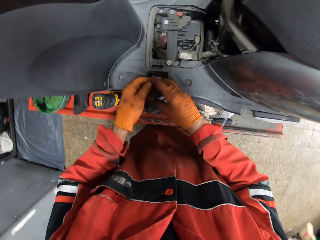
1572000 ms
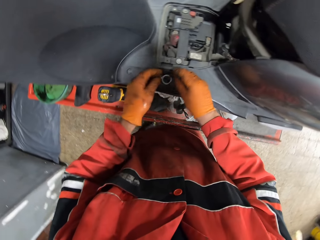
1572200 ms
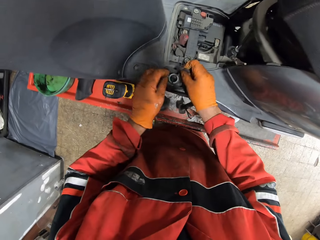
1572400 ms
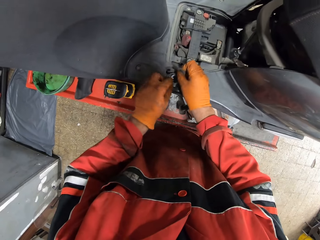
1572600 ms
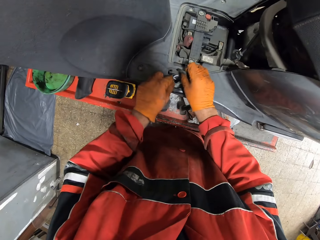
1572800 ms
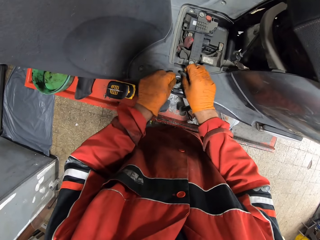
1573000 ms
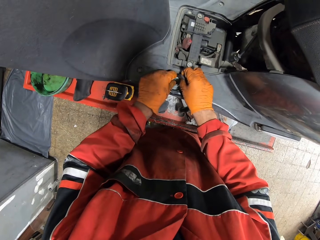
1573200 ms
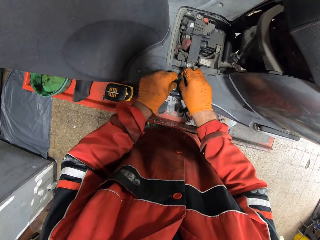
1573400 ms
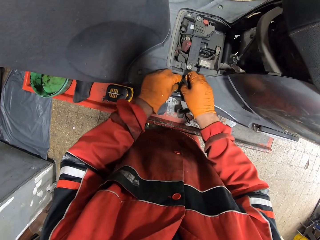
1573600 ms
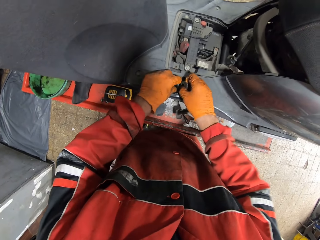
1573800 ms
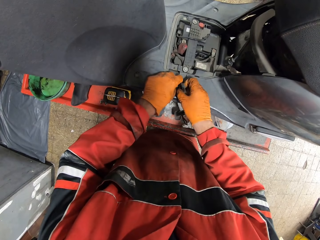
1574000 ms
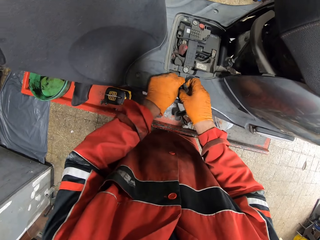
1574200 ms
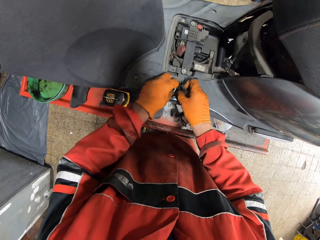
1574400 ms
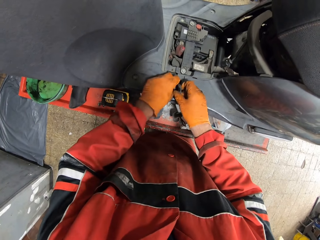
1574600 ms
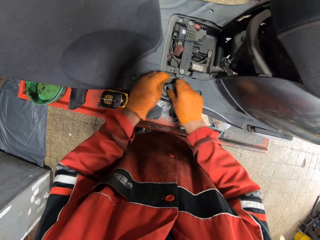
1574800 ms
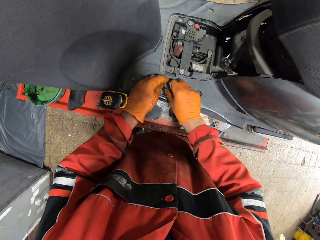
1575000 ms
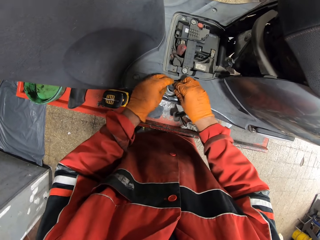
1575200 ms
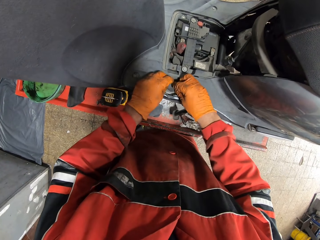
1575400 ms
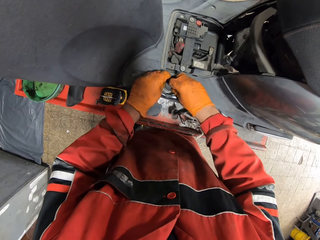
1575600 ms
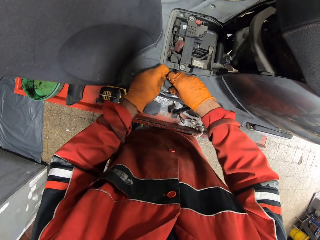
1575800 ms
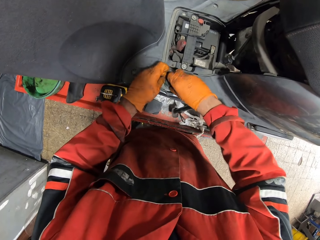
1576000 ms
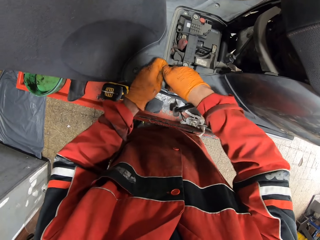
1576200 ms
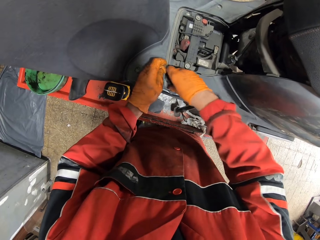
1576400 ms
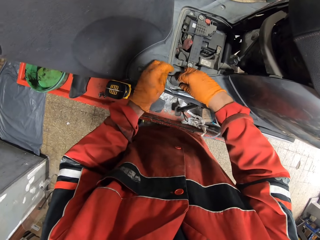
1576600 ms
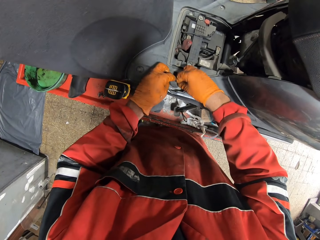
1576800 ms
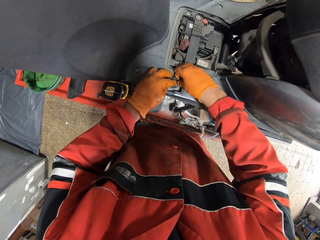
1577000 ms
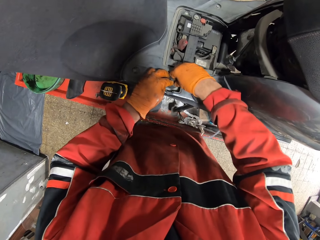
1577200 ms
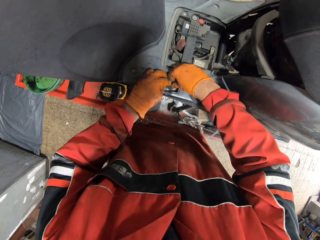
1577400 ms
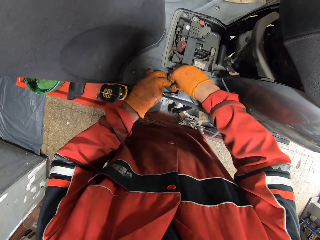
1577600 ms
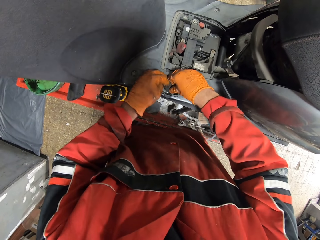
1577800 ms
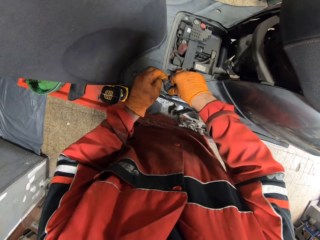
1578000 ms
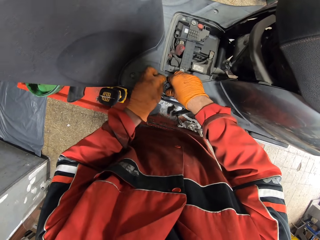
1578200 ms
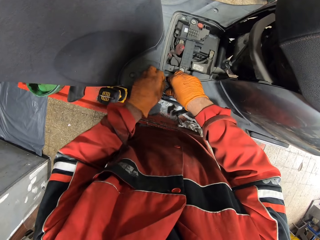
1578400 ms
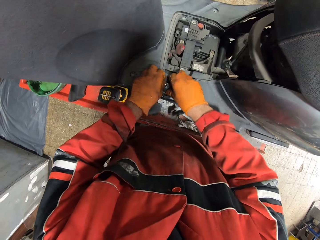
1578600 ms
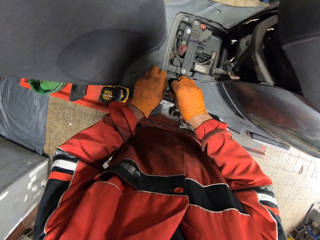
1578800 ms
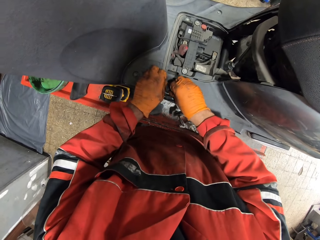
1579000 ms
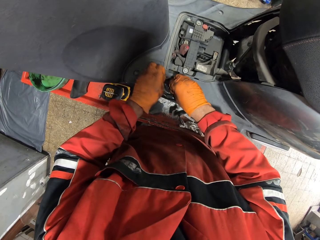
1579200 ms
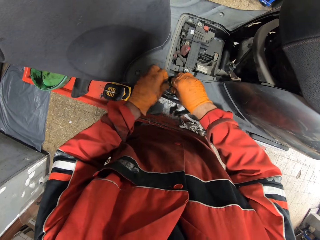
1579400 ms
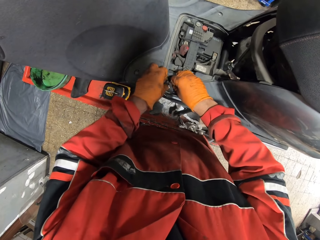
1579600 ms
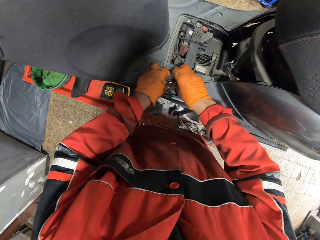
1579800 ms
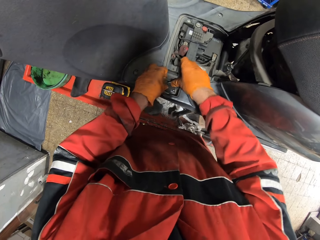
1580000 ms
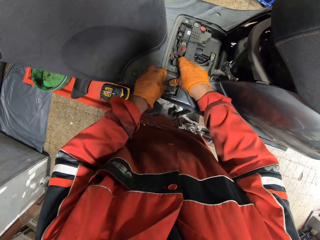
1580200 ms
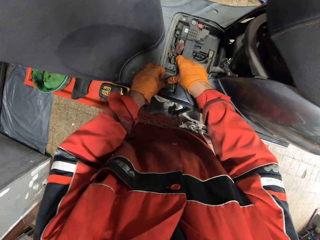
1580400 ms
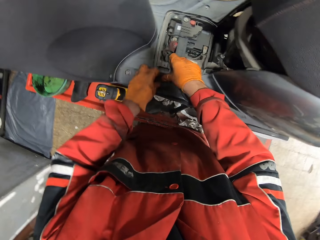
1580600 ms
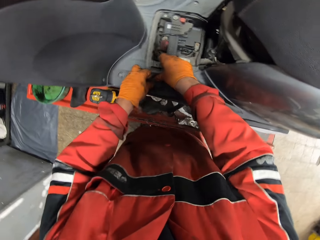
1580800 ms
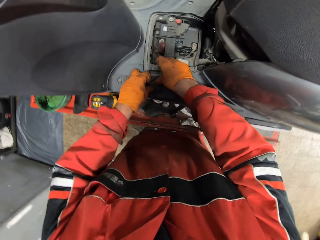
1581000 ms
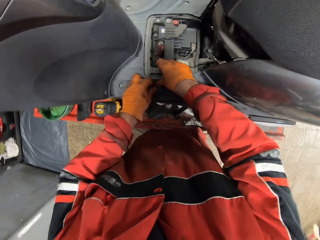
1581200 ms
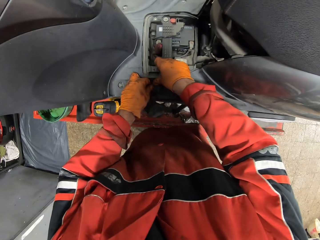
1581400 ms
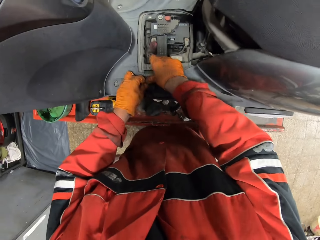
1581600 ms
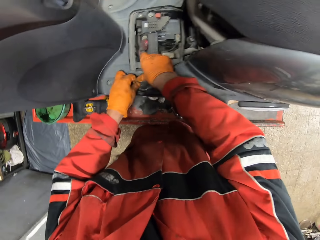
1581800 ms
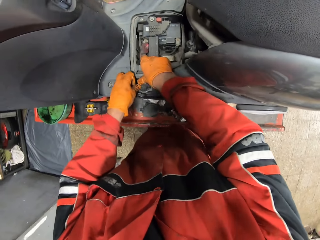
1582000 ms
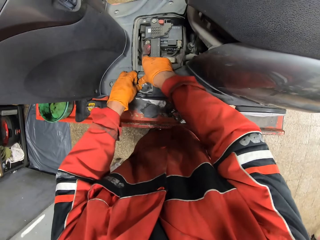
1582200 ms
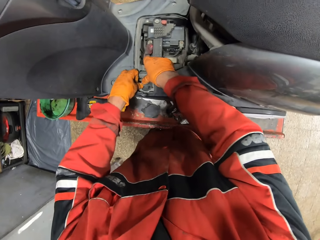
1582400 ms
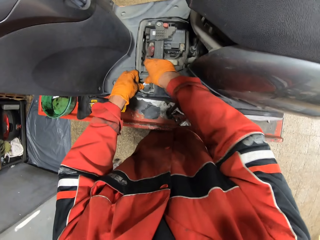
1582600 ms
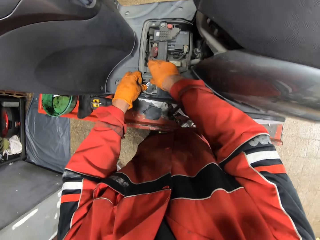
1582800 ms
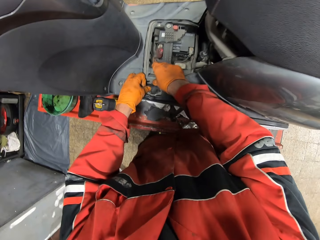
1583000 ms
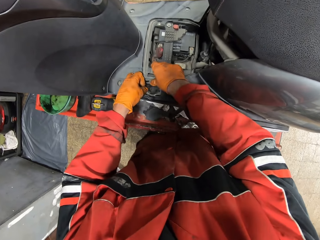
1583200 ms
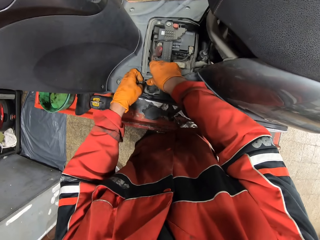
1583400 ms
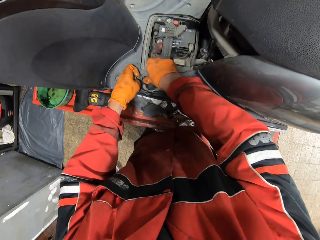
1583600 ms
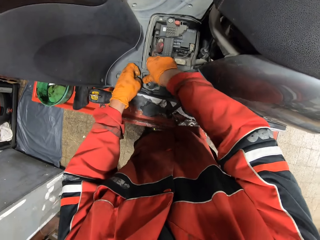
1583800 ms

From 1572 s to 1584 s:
The camera wearer passes the oil tank cork or cap to his right hand. He places the cap on the tank. He covers the oil tank with the oil tank cork with both hands.

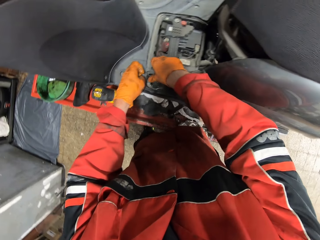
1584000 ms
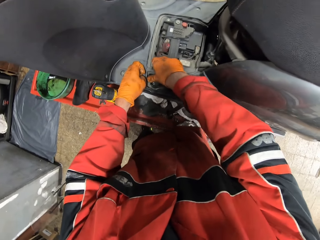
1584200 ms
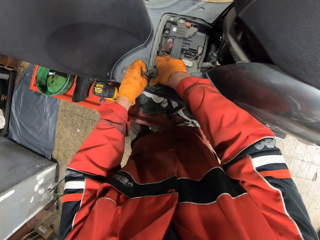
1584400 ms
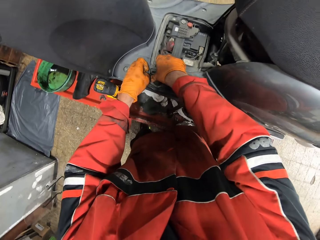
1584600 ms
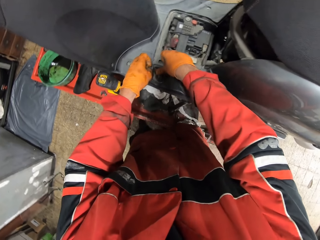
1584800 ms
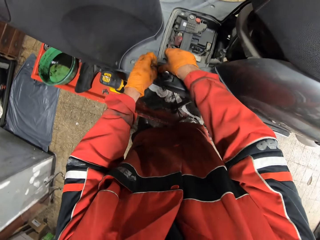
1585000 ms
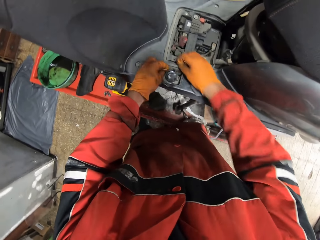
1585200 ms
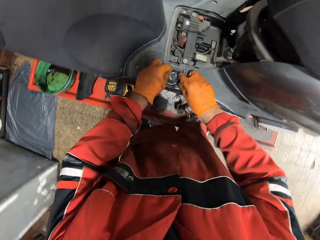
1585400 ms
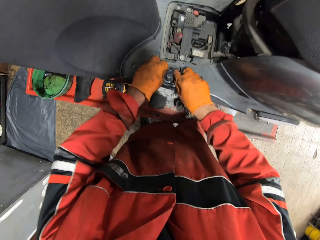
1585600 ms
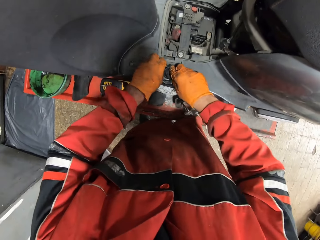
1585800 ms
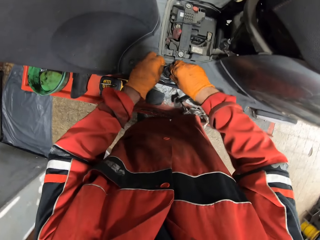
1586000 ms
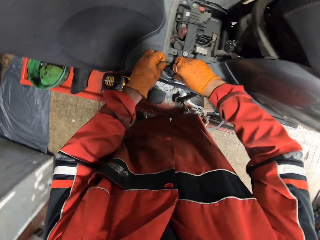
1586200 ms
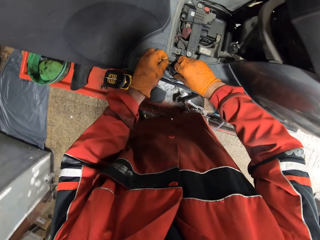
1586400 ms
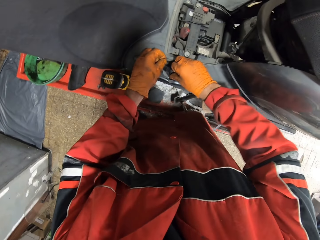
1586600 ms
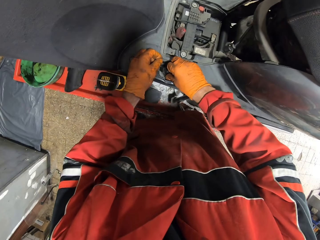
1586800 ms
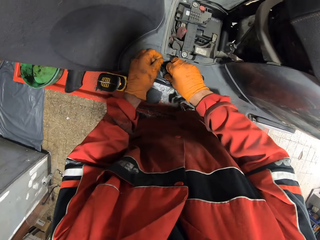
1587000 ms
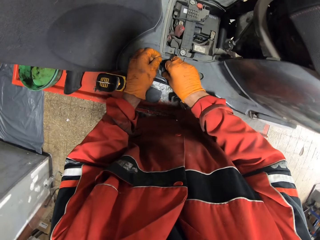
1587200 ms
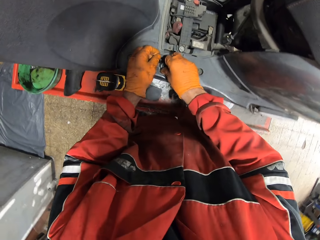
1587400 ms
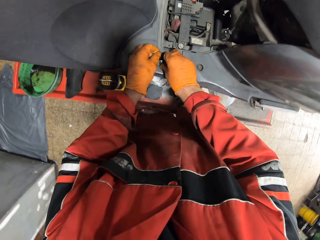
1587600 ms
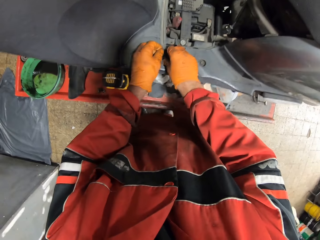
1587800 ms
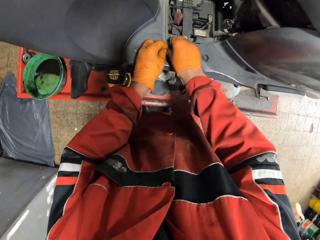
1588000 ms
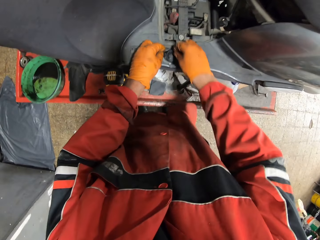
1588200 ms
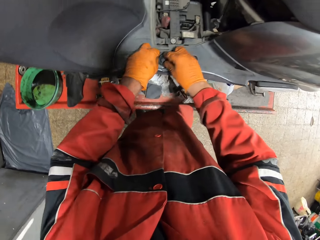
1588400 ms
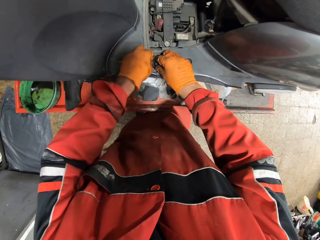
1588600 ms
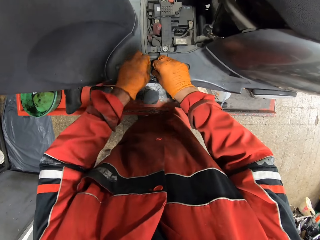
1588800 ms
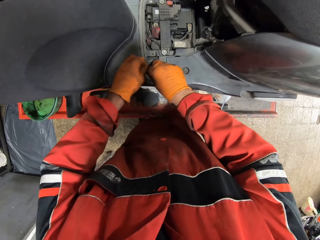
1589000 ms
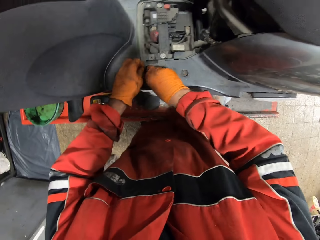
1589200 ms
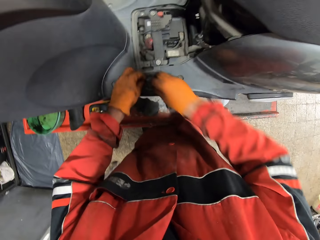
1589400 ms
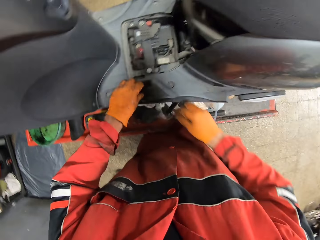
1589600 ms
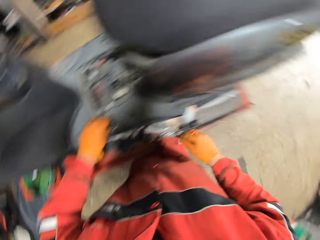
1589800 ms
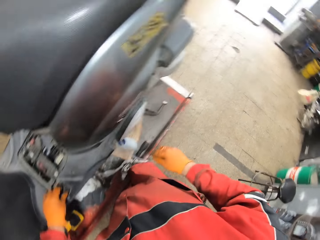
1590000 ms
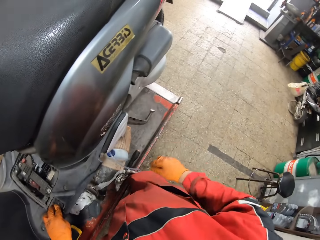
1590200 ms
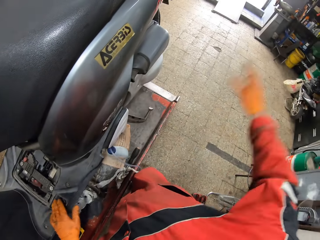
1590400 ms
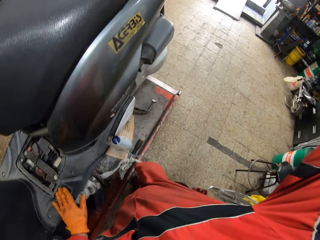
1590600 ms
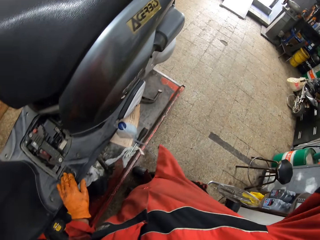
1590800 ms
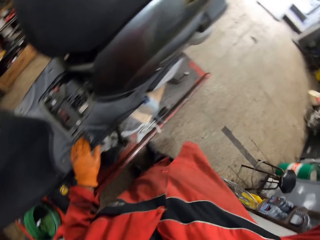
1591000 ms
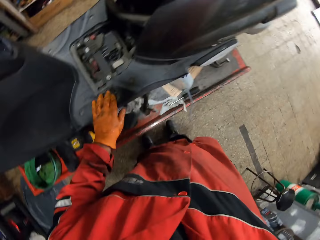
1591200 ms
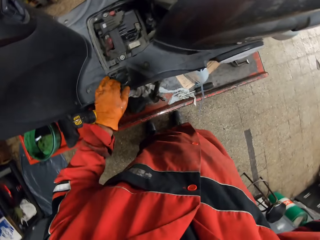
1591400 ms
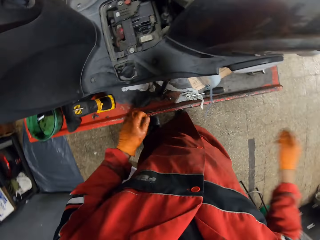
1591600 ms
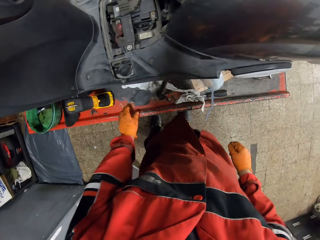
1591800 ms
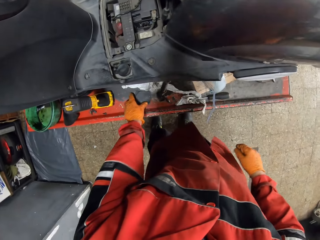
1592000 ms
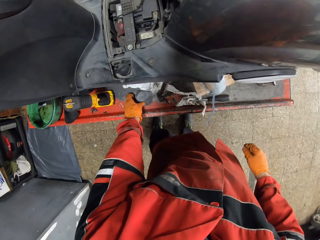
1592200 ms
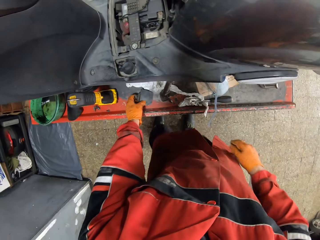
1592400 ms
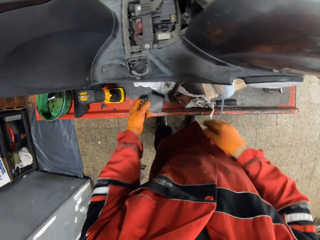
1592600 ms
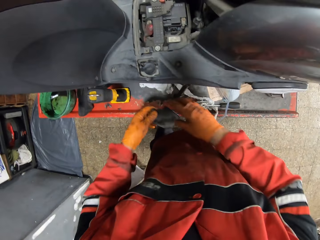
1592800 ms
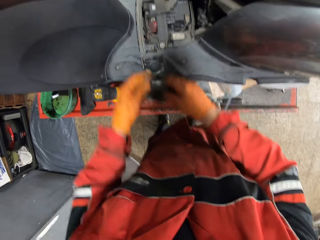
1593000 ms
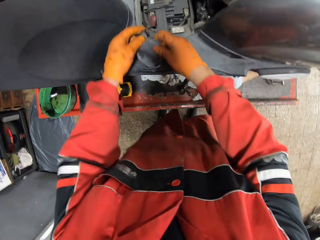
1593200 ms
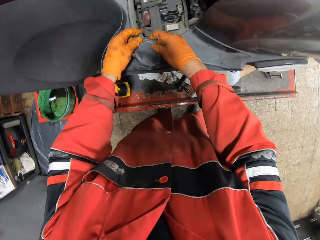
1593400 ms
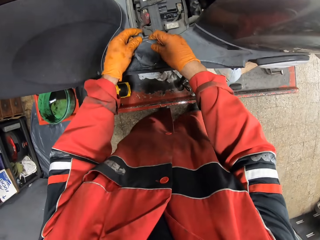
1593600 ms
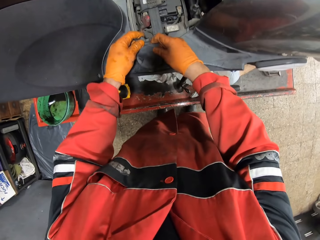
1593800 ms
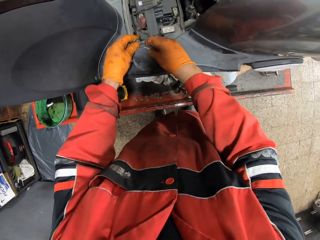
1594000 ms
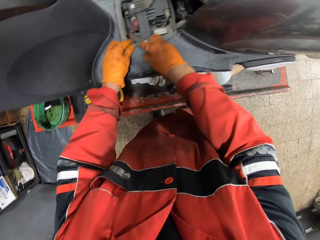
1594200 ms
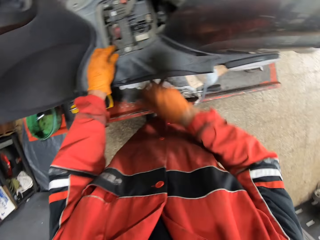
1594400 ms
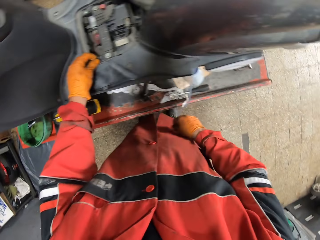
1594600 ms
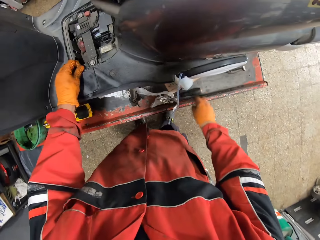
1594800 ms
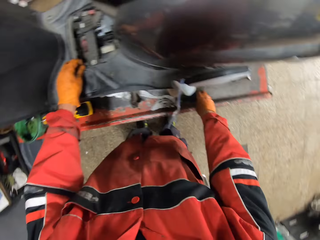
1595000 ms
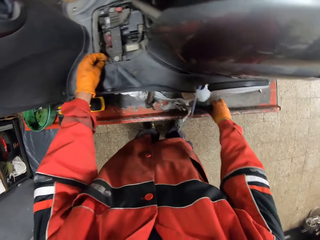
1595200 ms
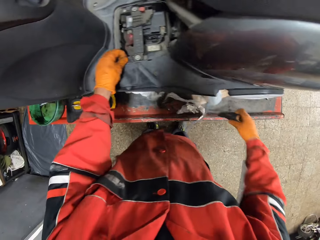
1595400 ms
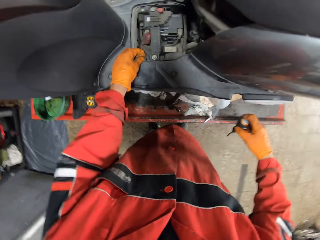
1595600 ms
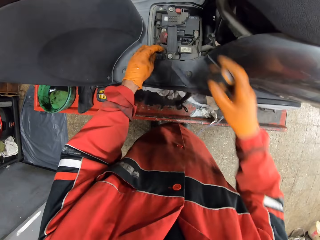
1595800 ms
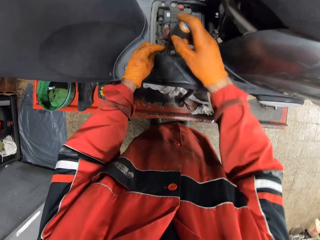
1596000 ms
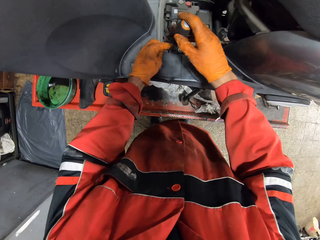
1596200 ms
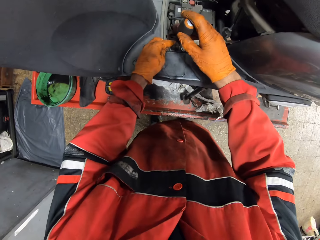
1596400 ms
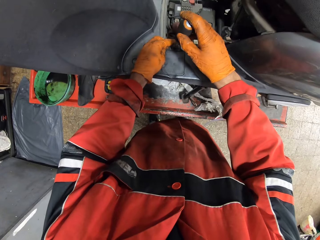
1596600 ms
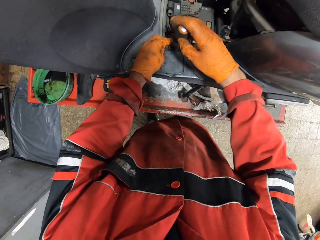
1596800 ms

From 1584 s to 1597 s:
The camera wearer looks to the right. He raises his right hand. He looks at the motorcycle. He picks the plastic cover from the workbench with his left hand. He covers the oil tank. He replaces the plastic cover with both hands. He picks a screwdriver from the workbench with his right hand. He seals the oil tank.
